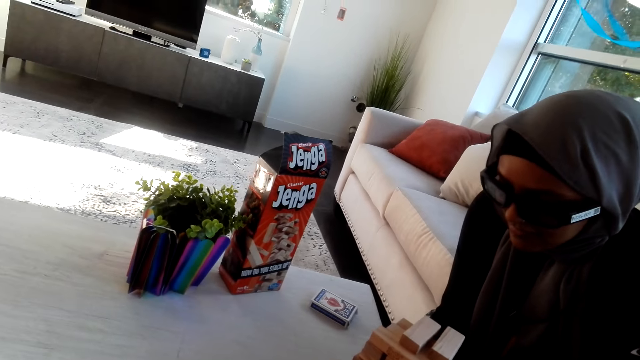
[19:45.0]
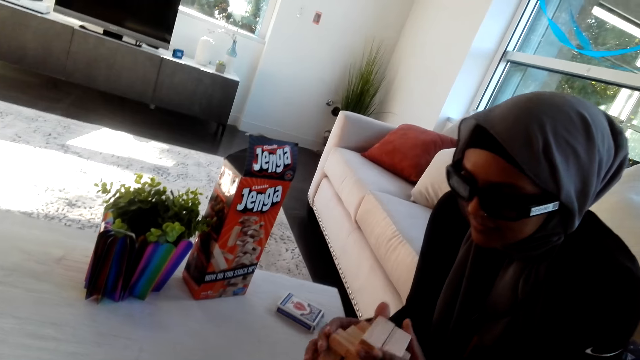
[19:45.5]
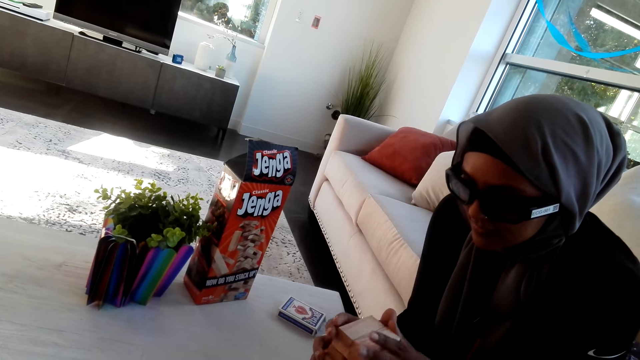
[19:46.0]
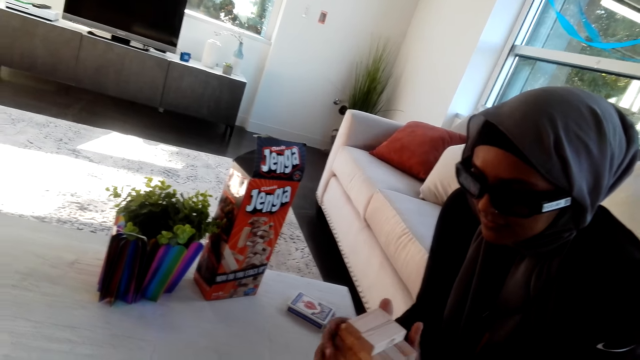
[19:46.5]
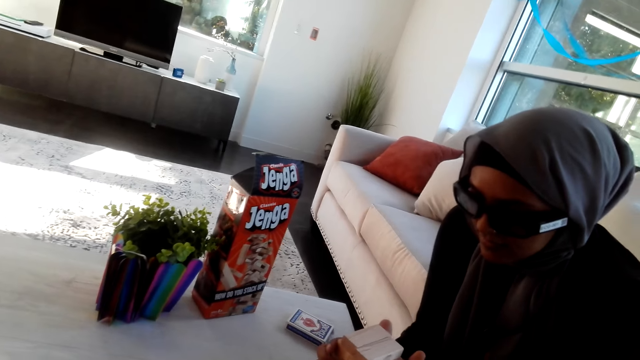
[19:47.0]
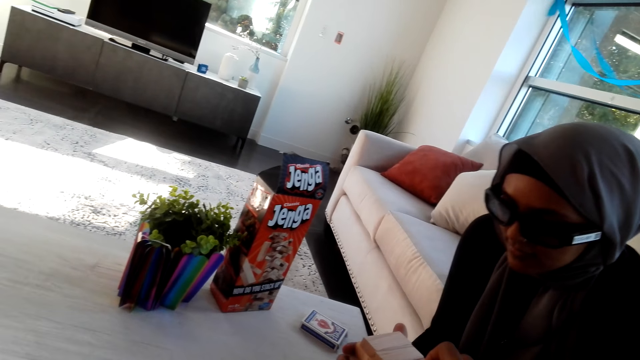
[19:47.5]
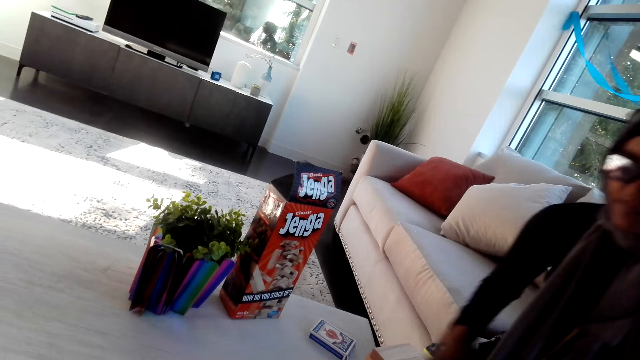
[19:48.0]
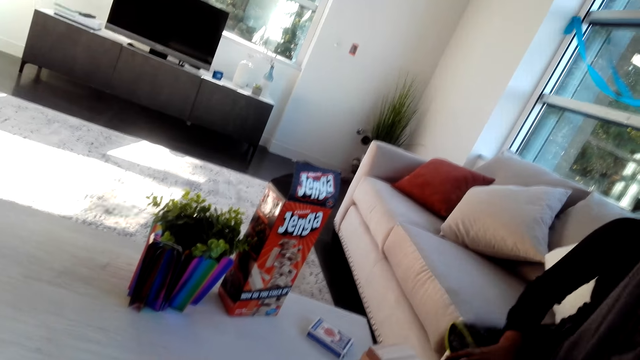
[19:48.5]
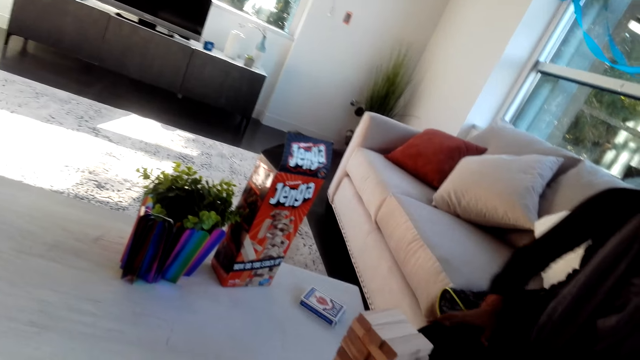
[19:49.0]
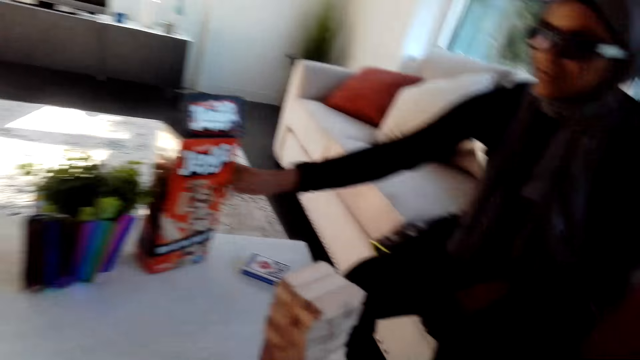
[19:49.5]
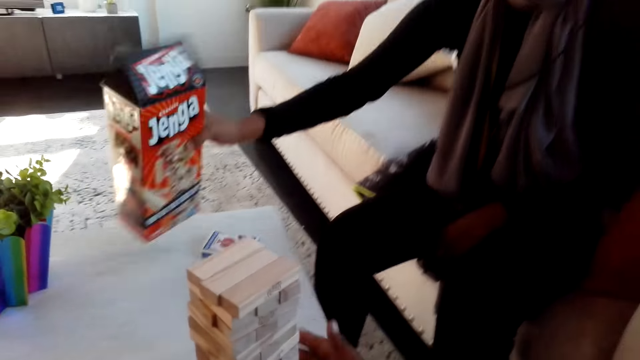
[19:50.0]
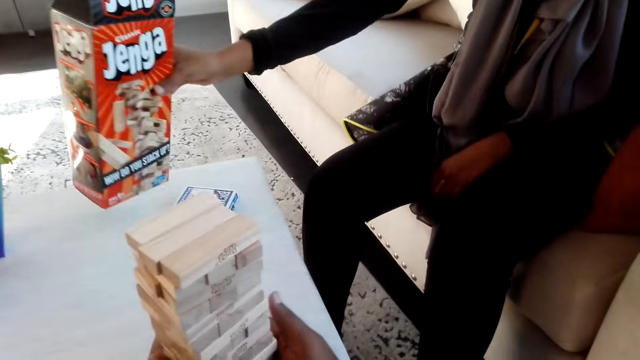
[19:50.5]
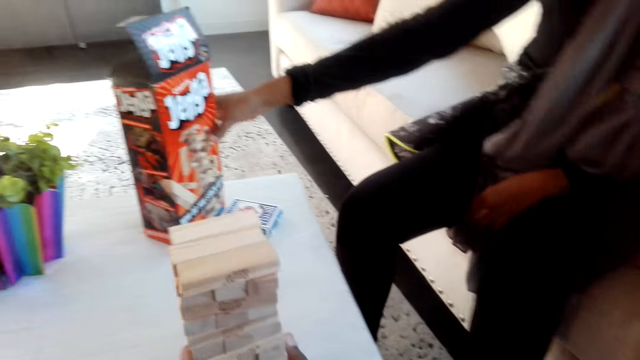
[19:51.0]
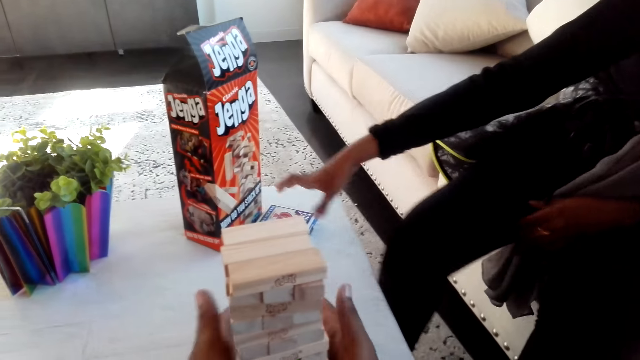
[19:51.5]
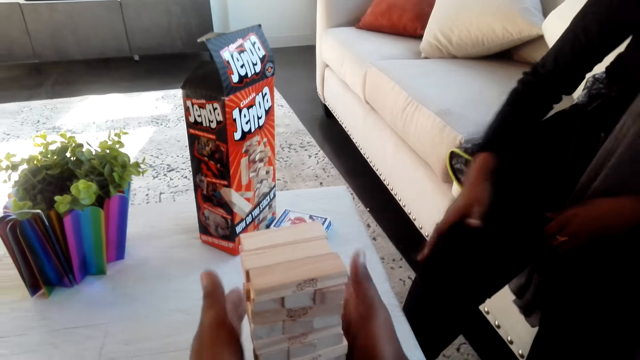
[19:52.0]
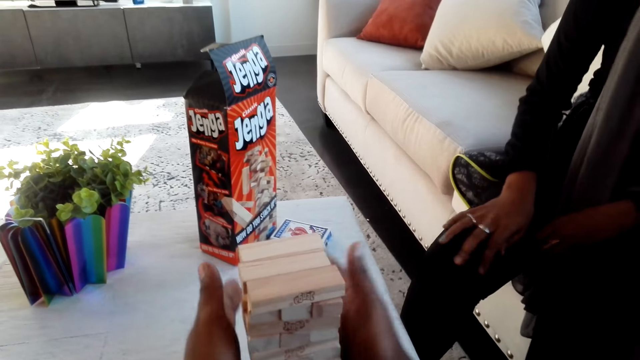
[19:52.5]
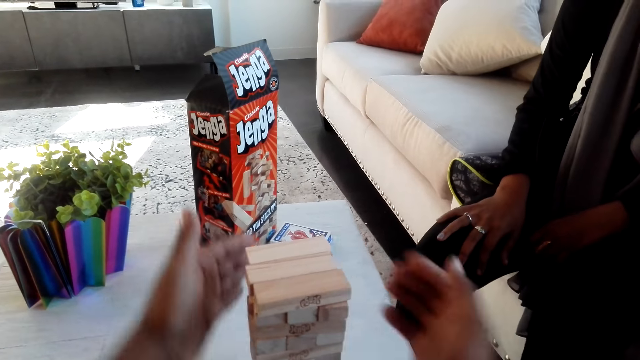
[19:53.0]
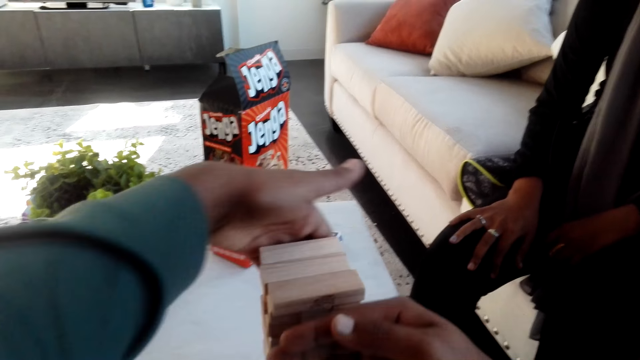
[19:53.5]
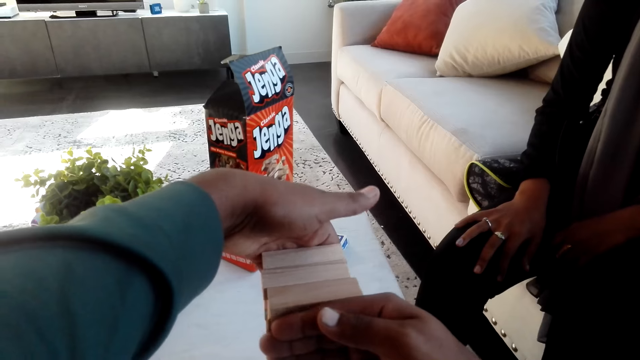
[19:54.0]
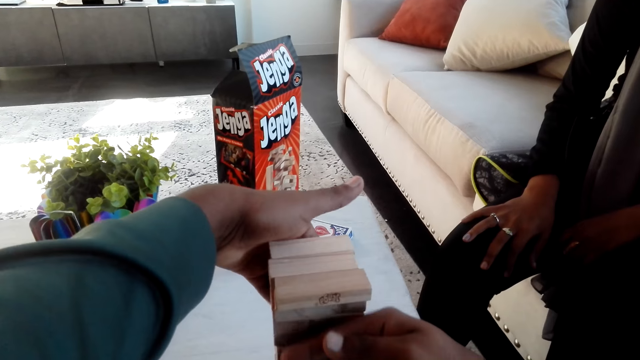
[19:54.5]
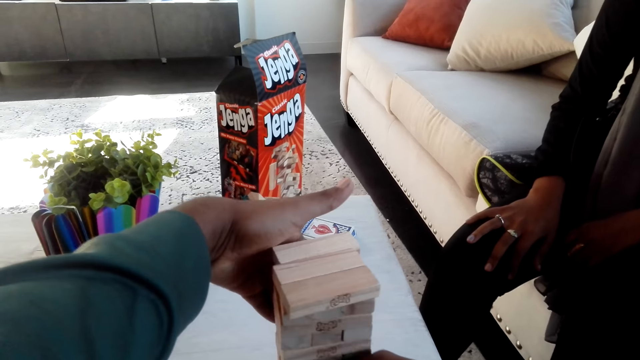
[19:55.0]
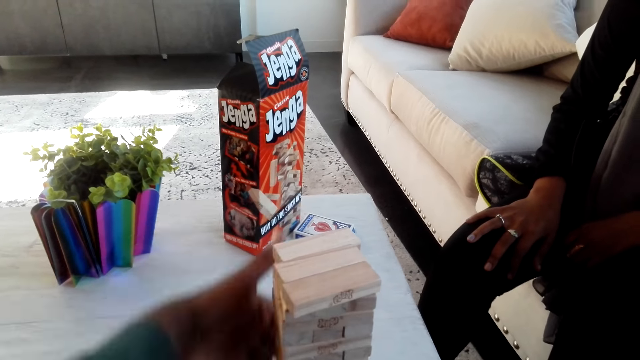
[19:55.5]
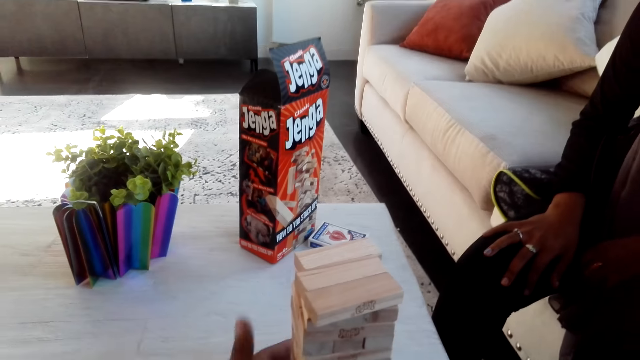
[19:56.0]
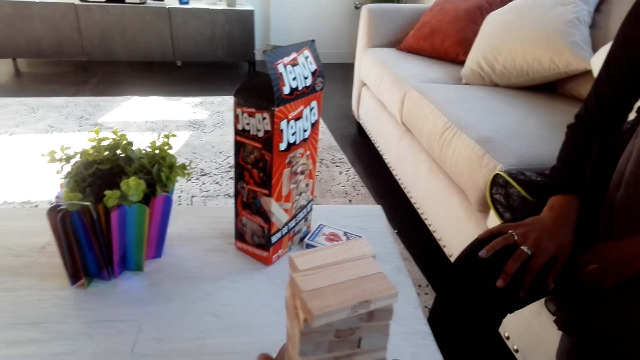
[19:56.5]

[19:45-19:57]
The lady takes a box. The camera wearer holds the bricks. The lady shakes the box. The lady puts the box on the table. The camera wearer arranges the Jenga game.

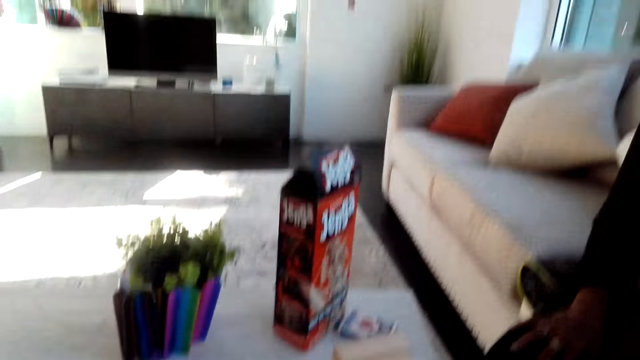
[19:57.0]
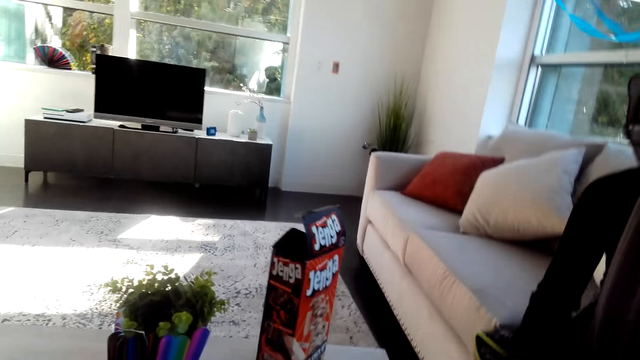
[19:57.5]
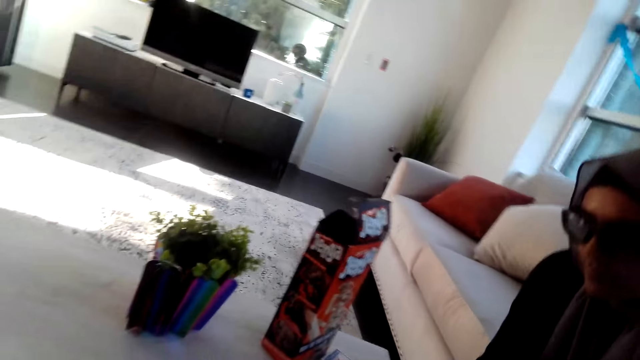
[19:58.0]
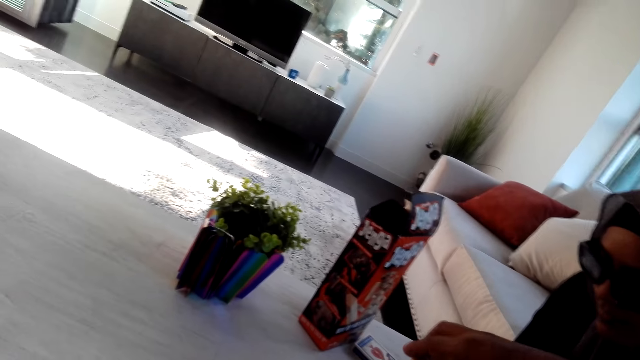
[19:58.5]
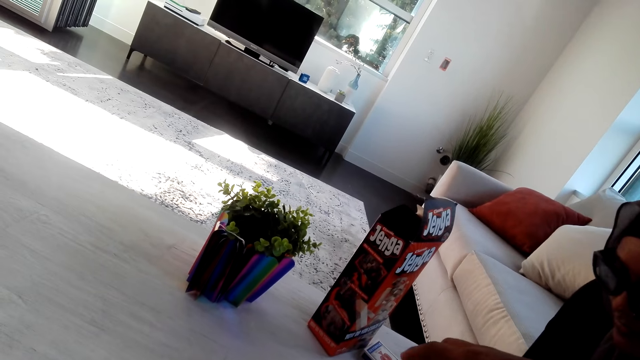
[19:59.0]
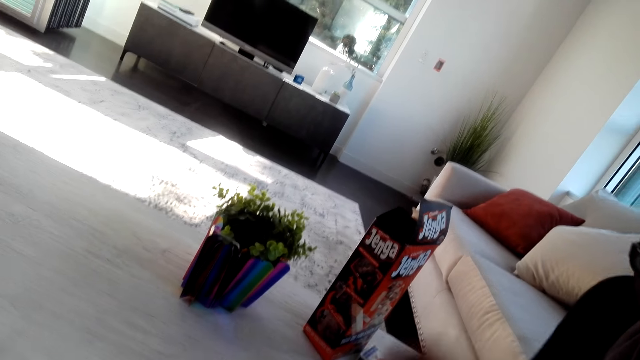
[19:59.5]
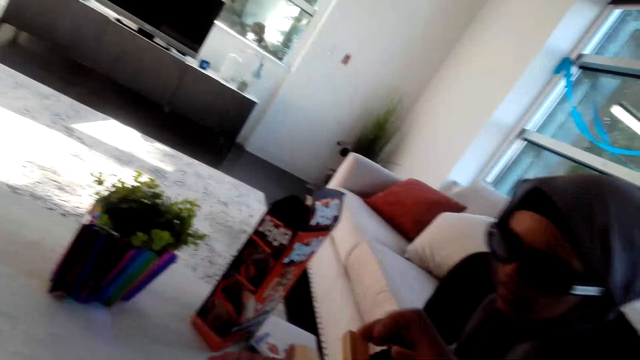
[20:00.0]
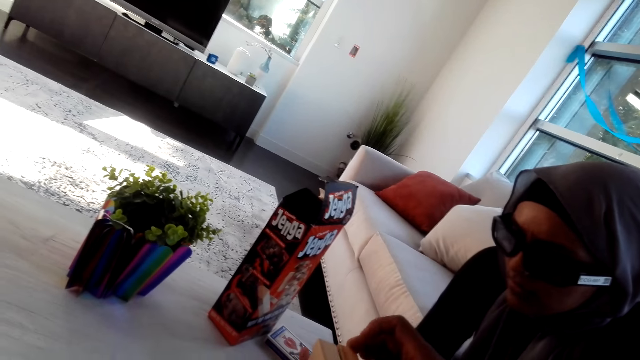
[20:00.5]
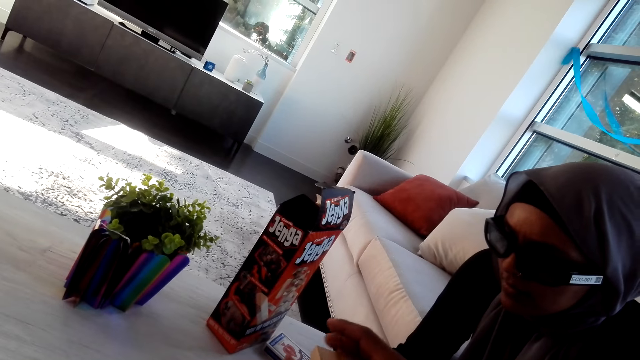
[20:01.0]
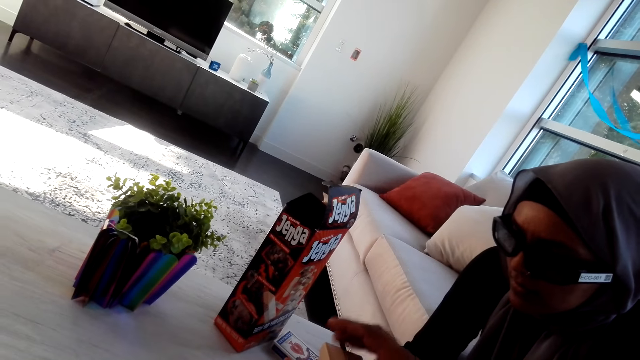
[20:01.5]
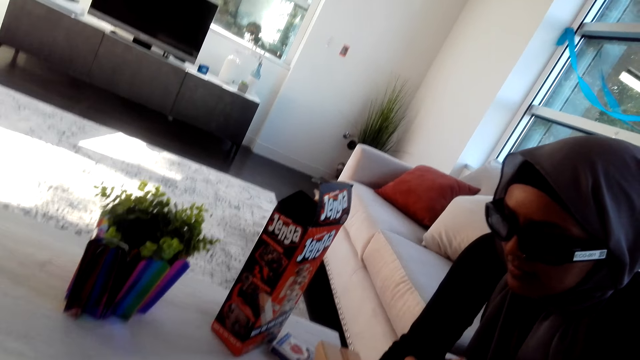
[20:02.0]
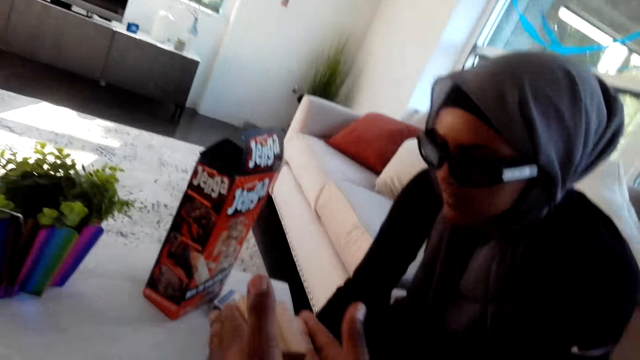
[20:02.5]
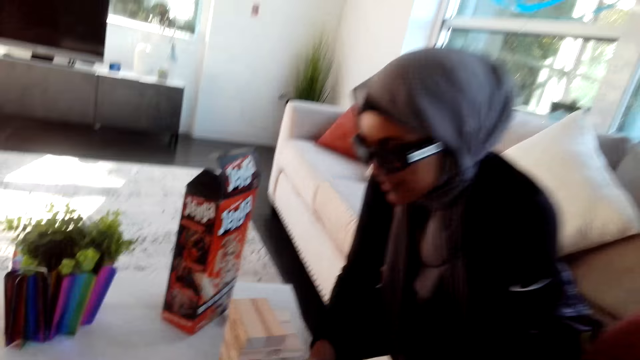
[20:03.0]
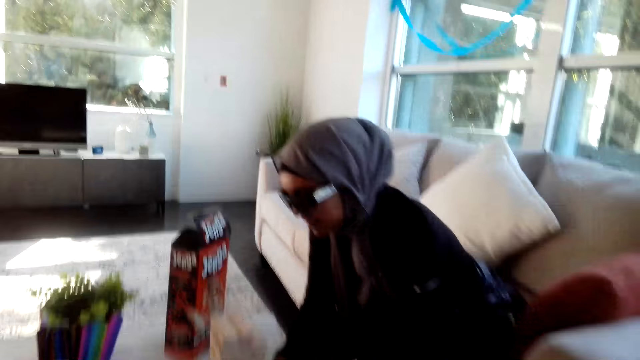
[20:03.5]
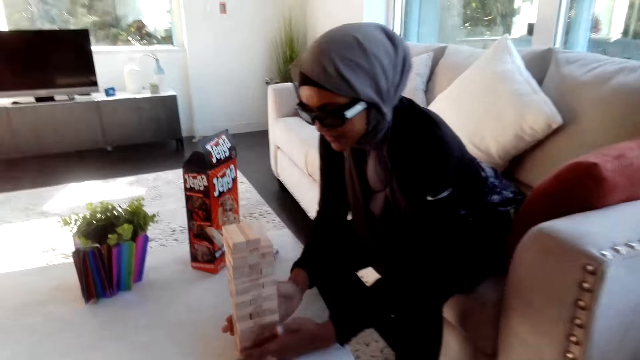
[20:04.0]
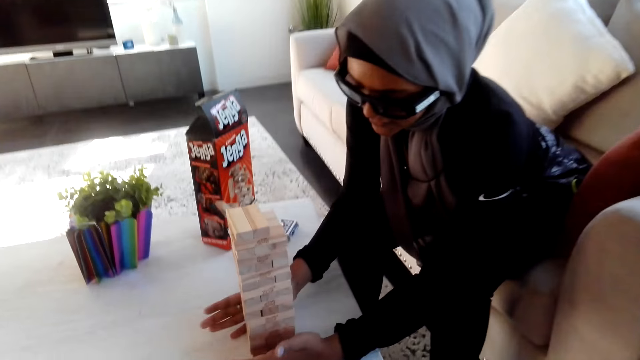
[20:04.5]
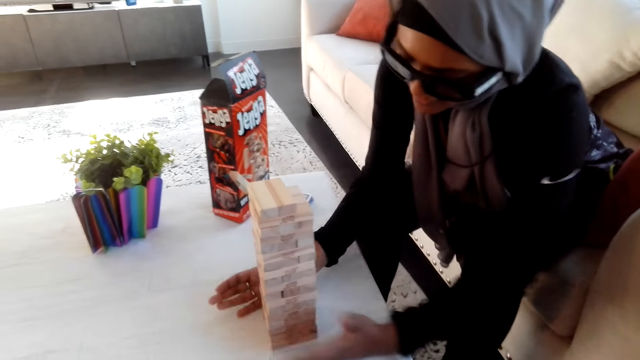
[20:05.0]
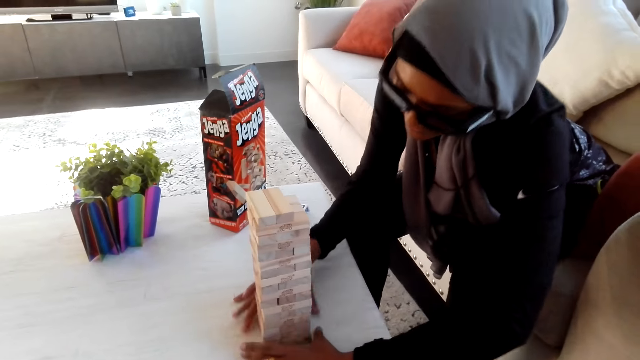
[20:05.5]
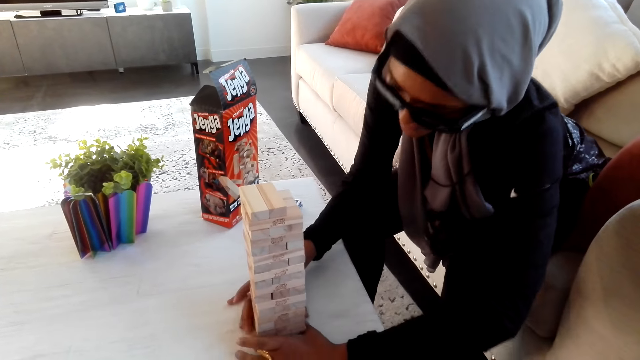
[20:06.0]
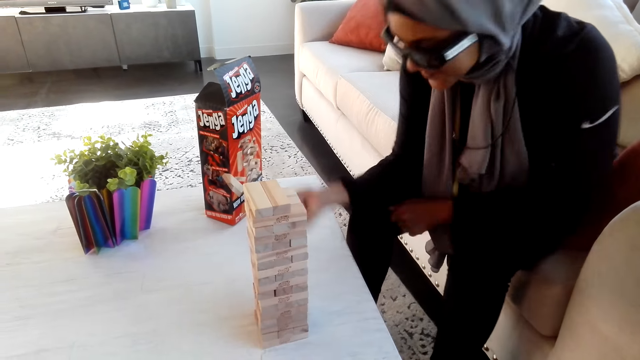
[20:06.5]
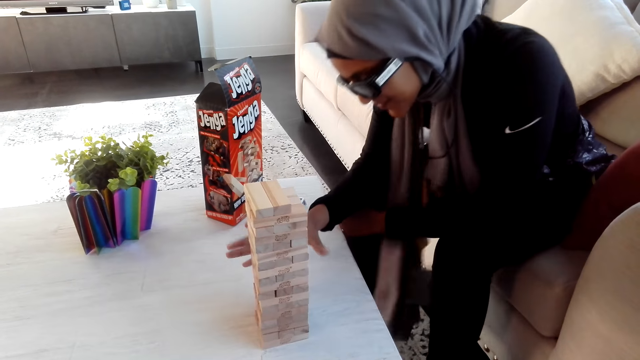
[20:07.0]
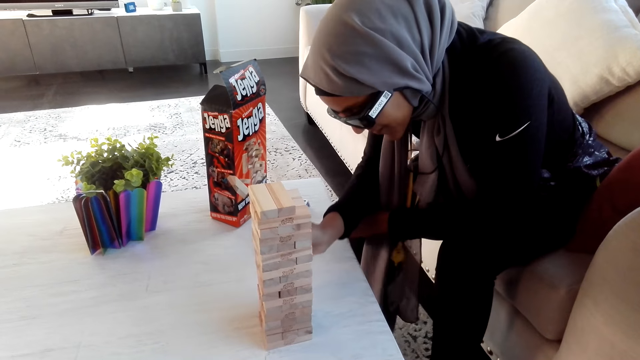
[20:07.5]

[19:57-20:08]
The lady looks around. The lady arranges the bricks. The camera wearer looks around.
